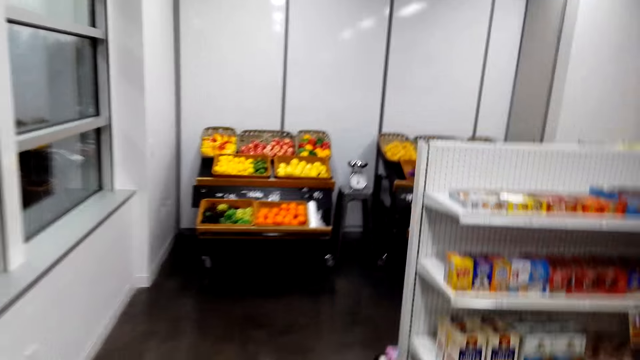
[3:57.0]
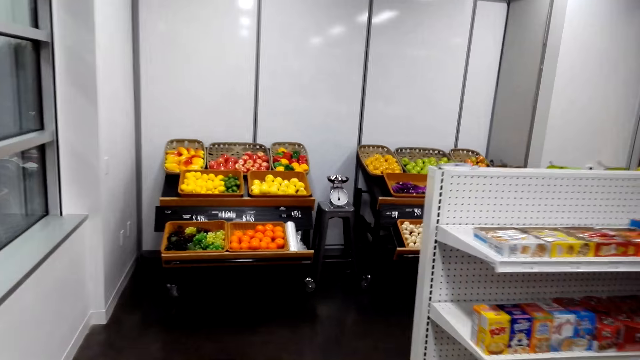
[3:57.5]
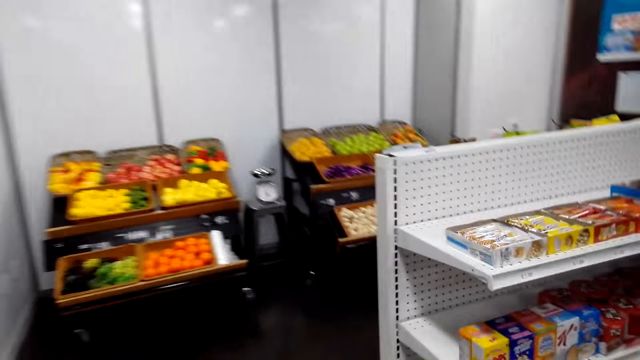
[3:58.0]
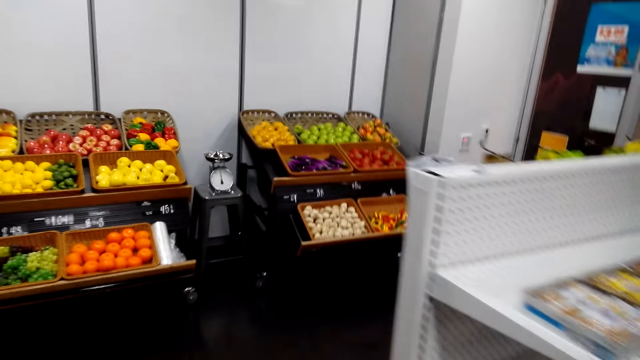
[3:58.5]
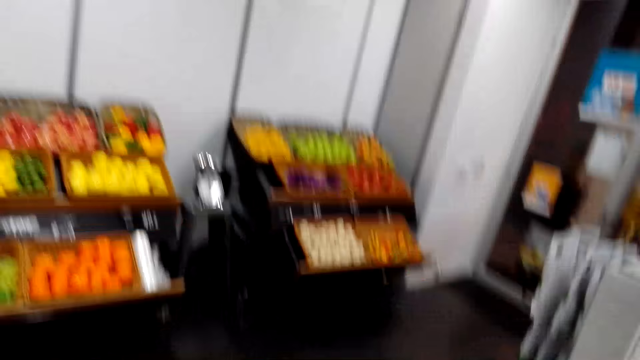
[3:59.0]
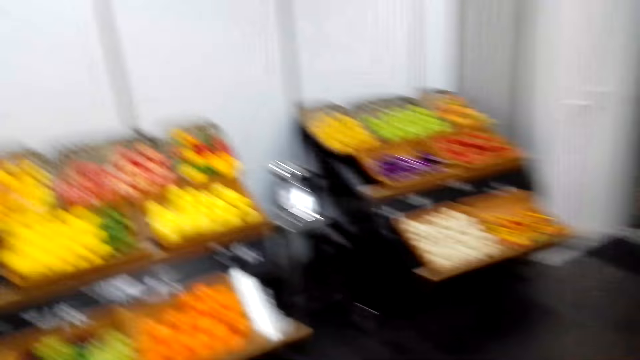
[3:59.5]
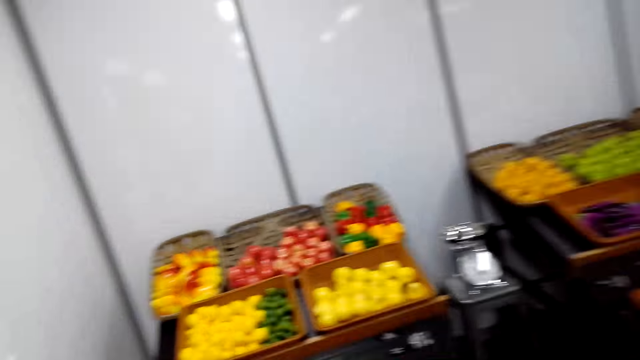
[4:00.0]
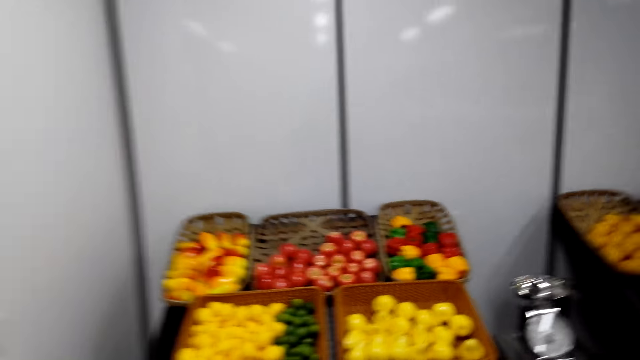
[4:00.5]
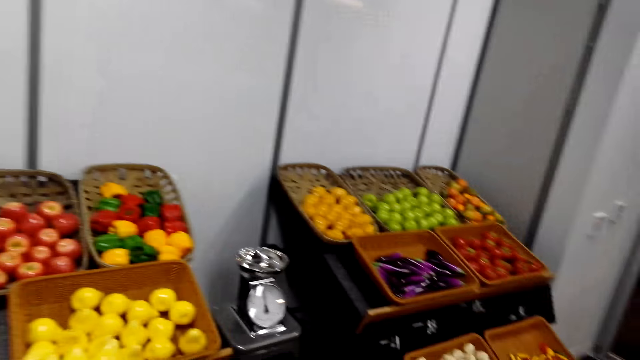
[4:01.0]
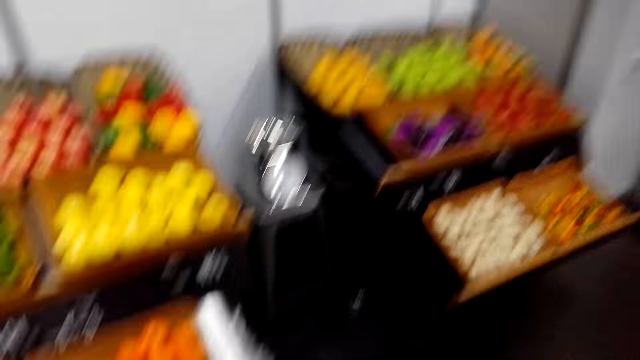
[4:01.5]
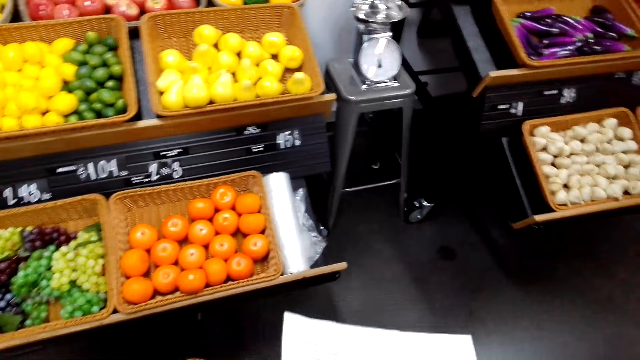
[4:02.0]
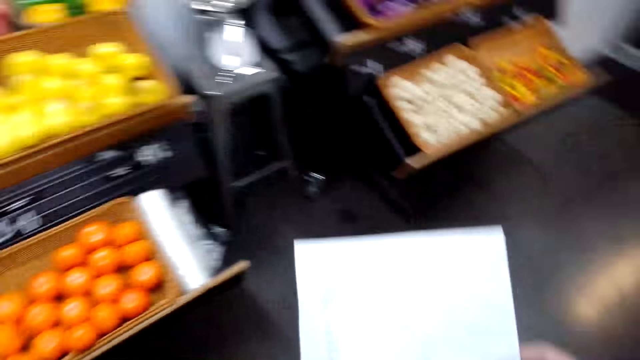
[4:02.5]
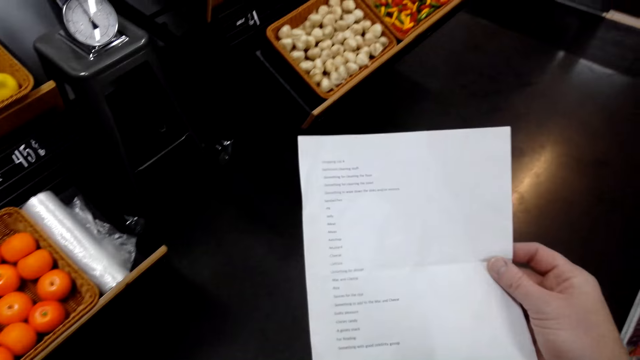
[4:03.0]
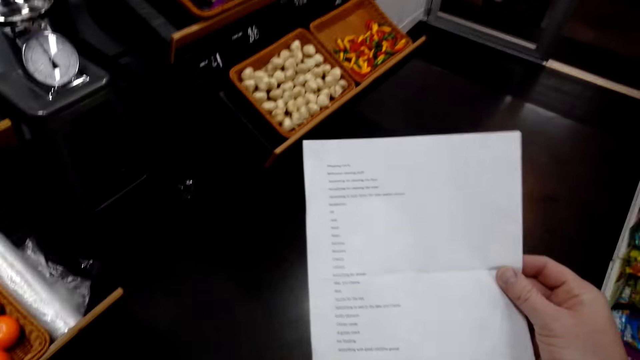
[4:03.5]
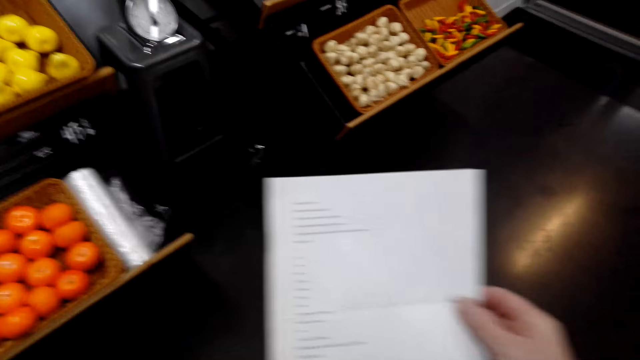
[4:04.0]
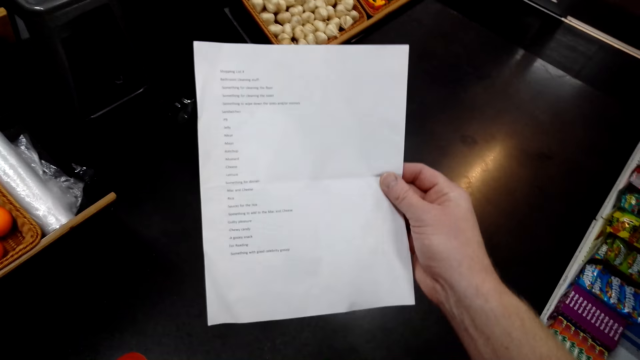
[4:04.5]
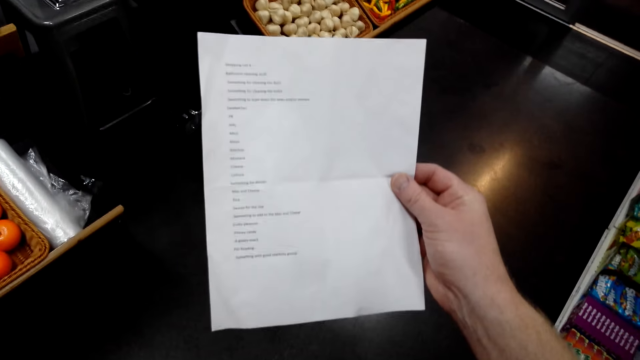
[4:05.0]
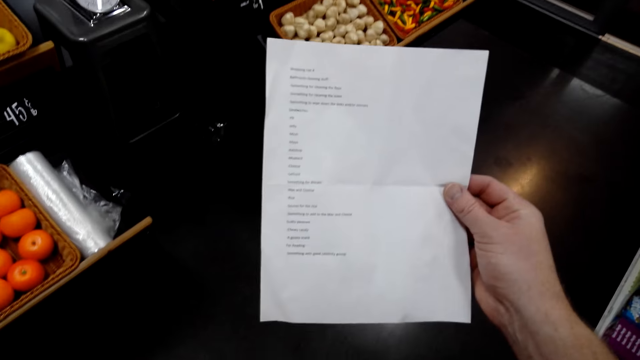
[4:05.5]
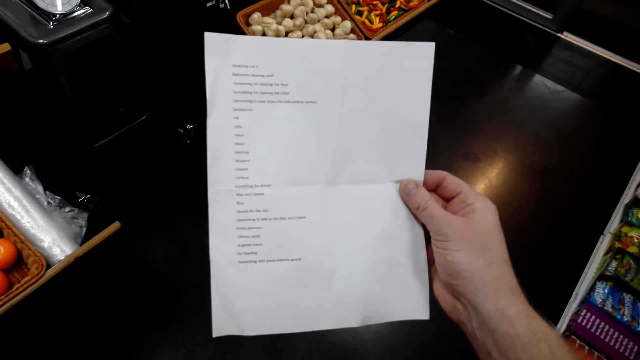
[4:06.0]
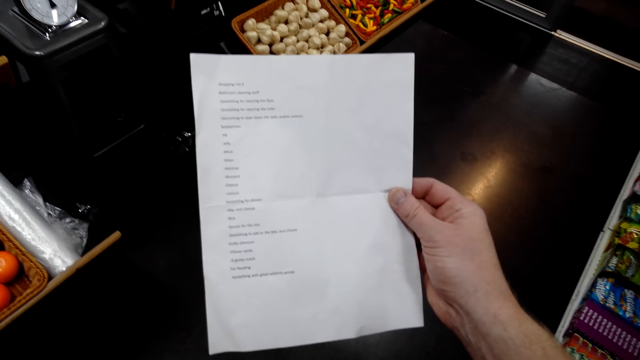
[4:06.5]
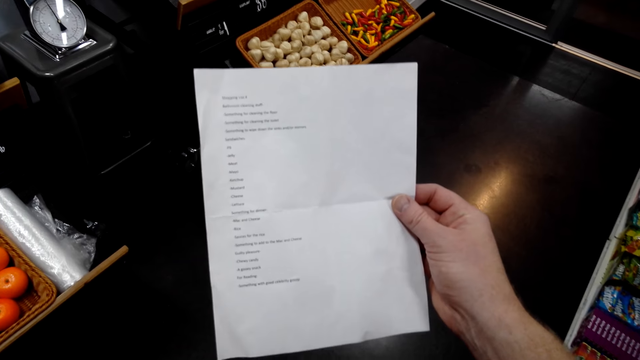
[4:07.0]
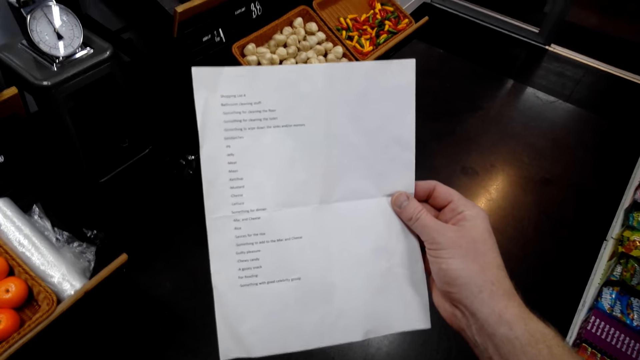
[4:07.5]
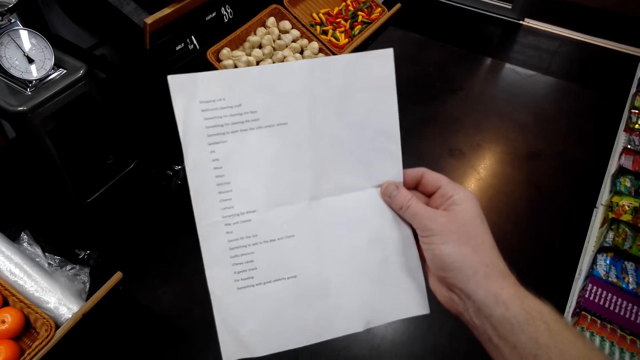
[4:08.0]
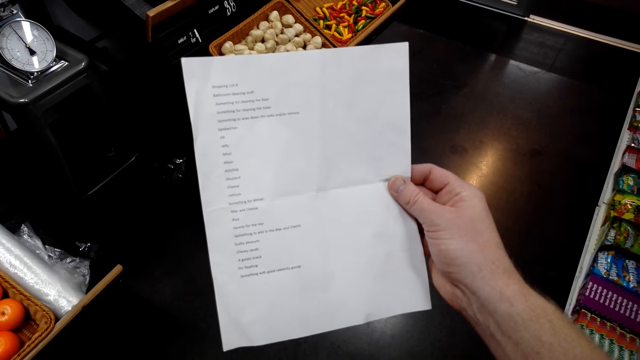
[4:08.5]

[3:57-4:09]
The camera wearer checks the shopping list.

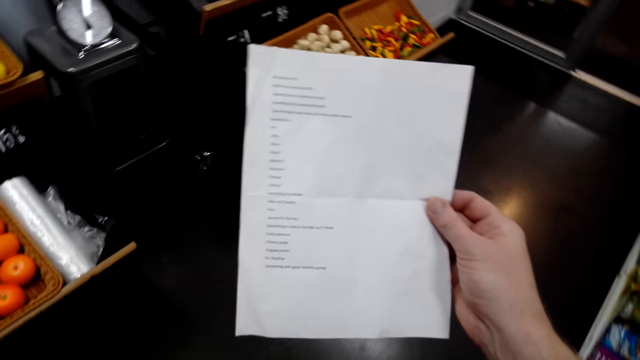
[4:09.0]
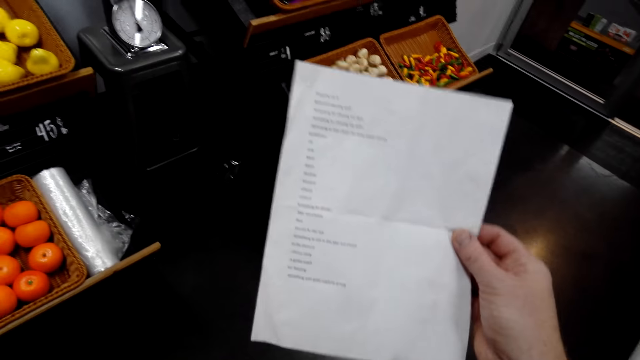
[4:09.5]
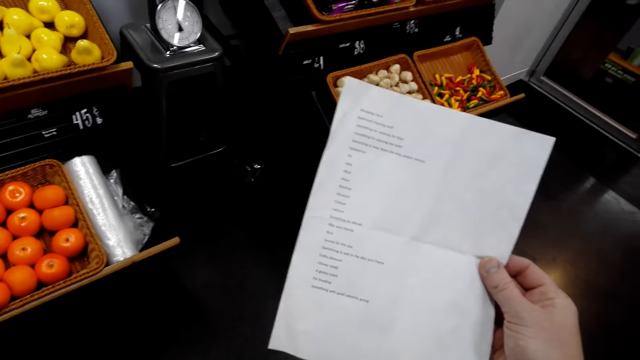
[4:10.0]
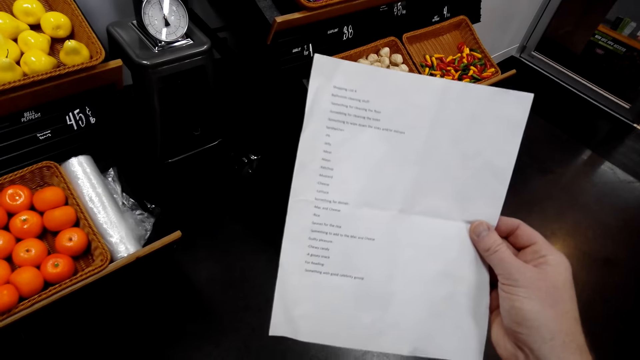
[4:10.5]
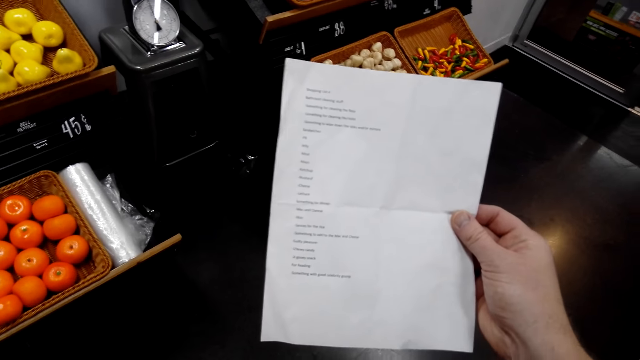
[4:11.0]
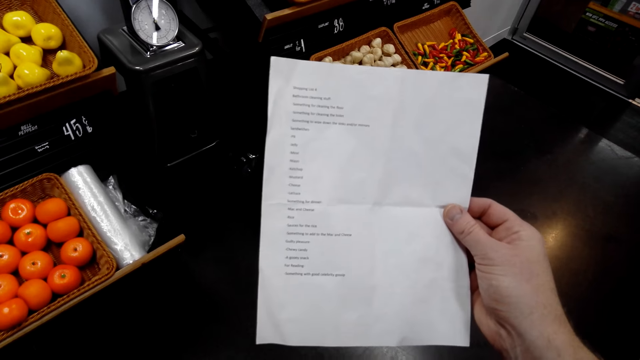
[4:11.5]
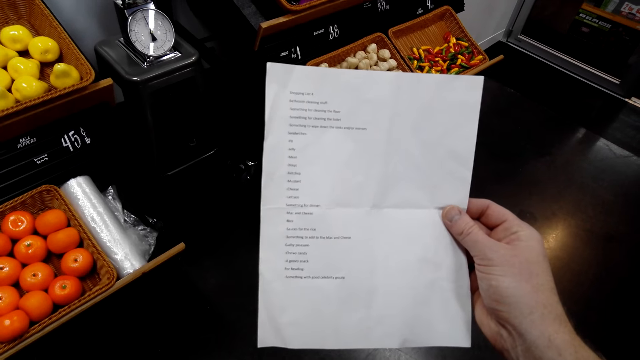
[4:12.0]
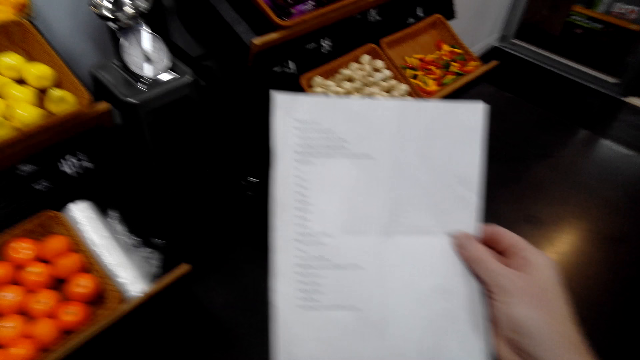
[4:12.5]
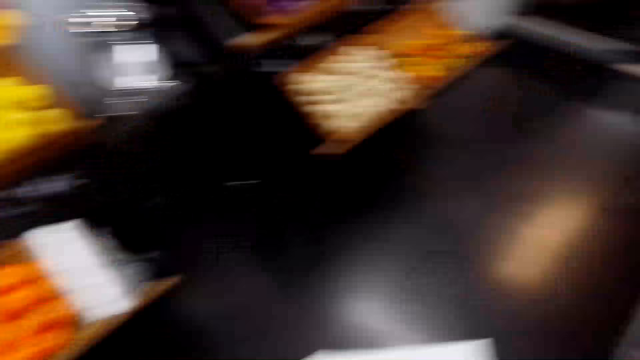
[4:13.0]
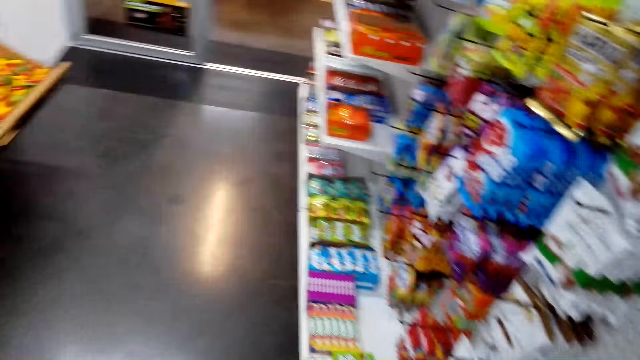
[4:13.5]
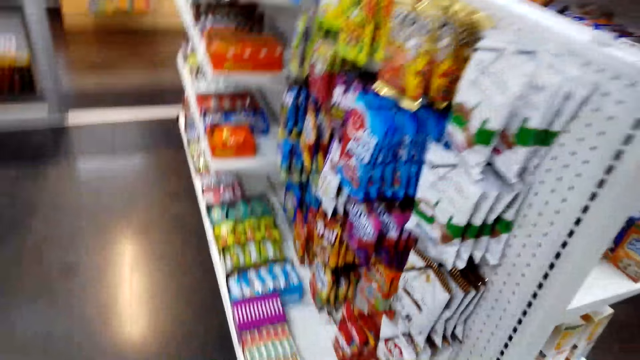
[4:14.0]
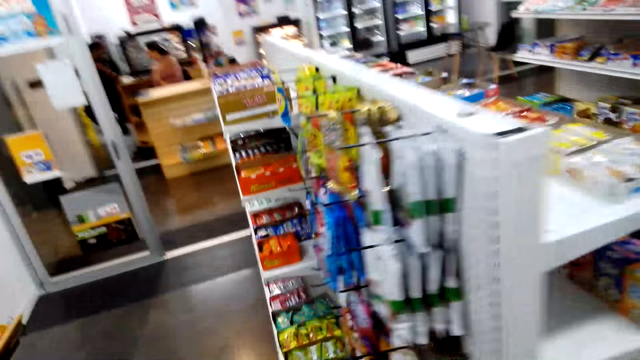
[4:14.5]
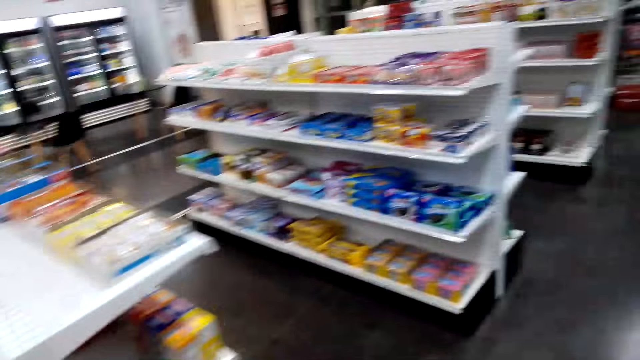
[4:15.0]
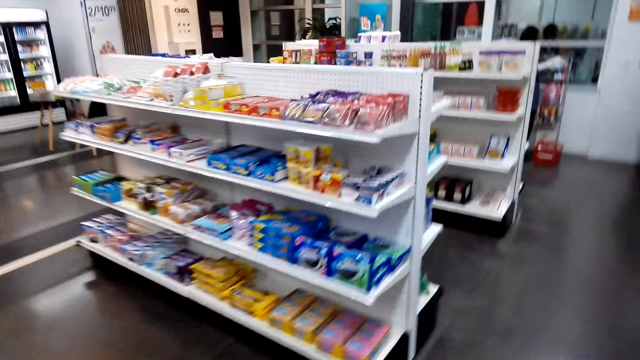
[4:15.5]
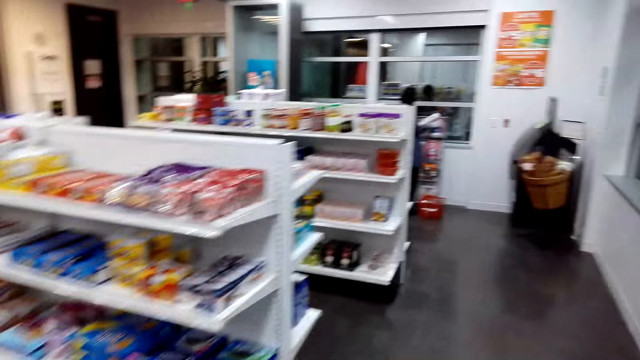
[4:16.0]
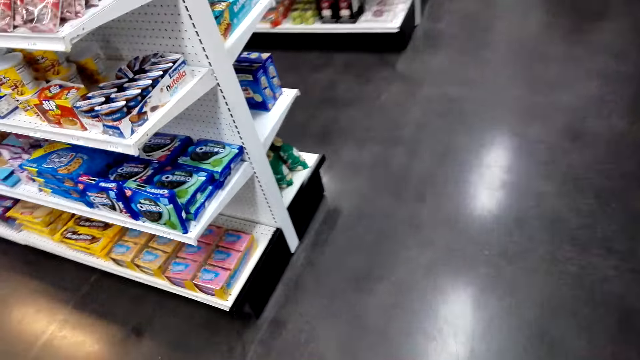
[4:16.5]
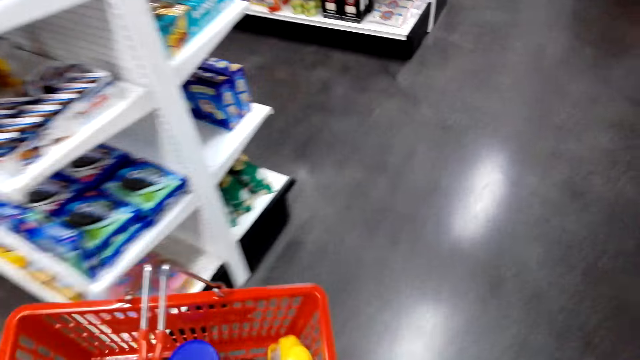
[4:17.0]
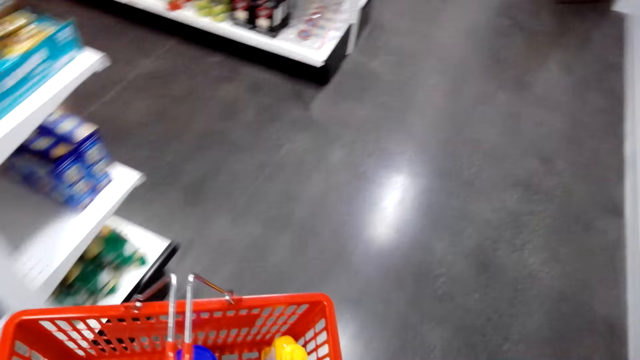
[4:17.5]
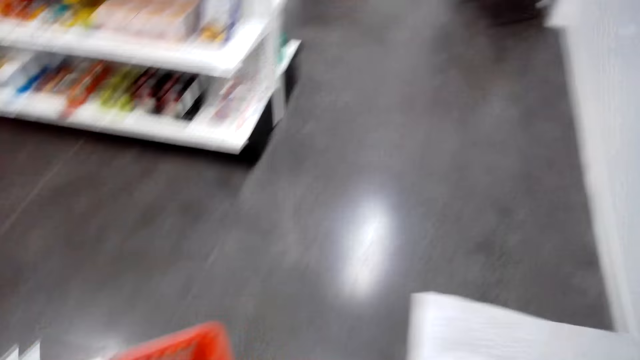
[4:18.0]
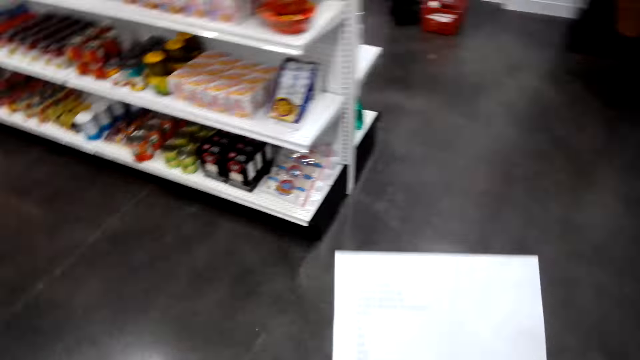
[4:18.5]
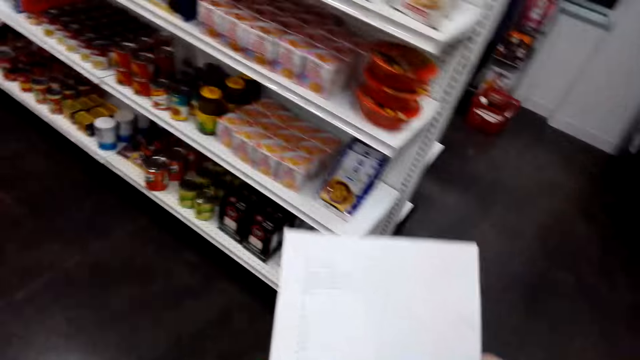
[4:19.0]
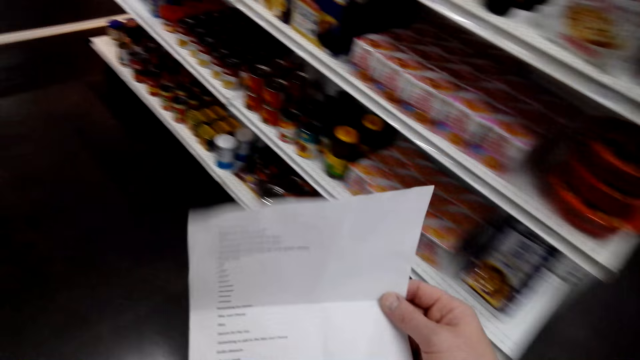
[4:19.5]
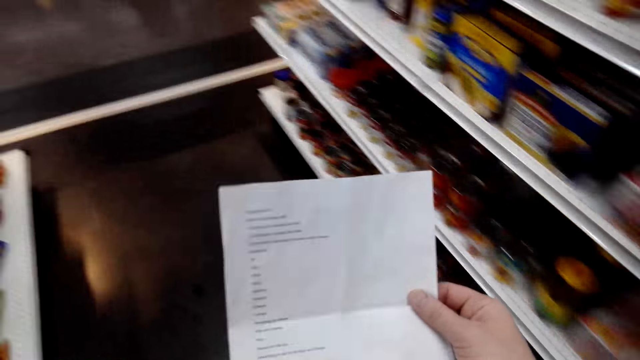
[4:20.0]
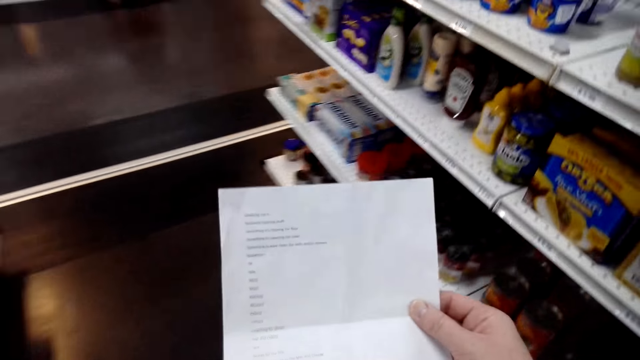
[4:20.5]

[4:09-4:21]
The camera wearer looks around the shop. They walk around the shop. They check the shopping list.
